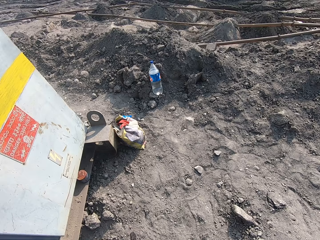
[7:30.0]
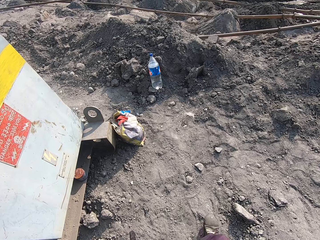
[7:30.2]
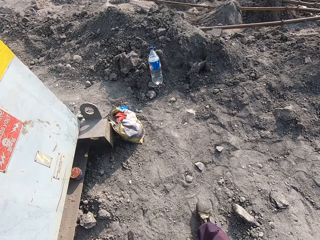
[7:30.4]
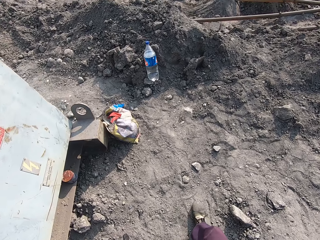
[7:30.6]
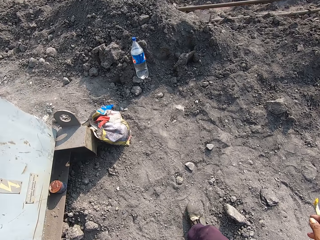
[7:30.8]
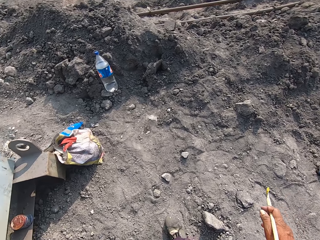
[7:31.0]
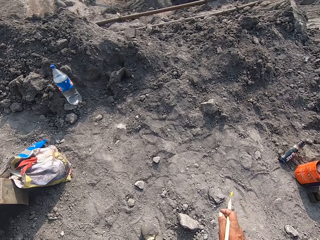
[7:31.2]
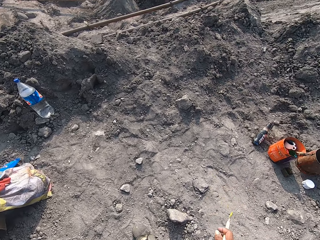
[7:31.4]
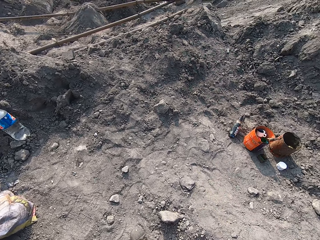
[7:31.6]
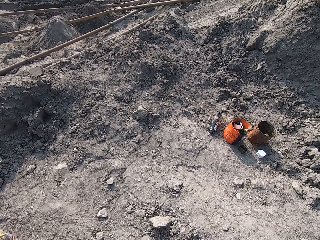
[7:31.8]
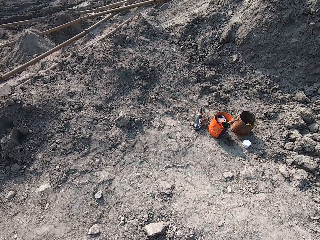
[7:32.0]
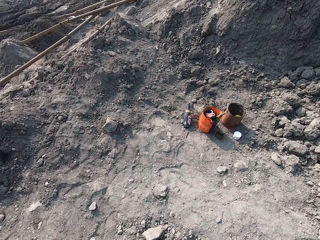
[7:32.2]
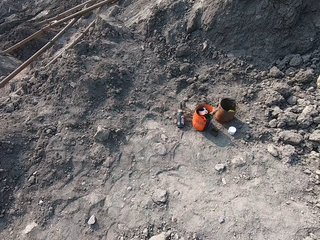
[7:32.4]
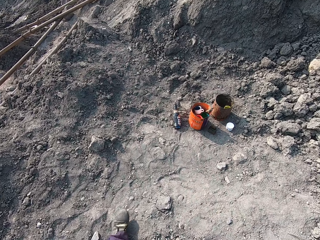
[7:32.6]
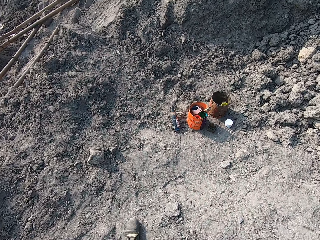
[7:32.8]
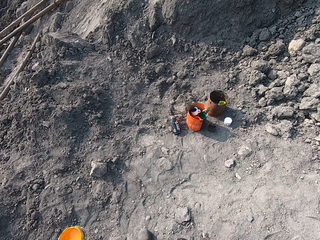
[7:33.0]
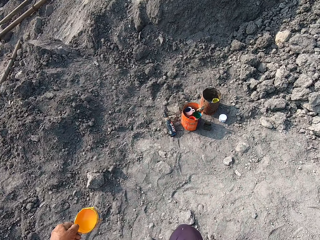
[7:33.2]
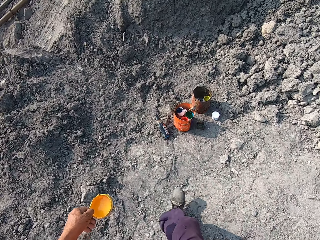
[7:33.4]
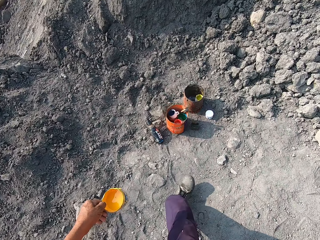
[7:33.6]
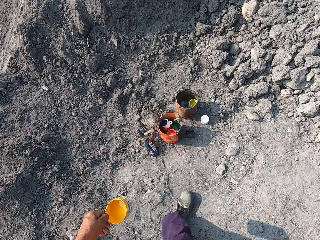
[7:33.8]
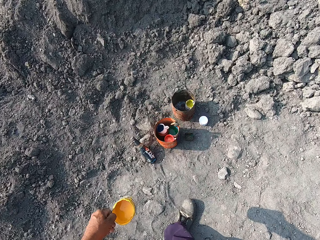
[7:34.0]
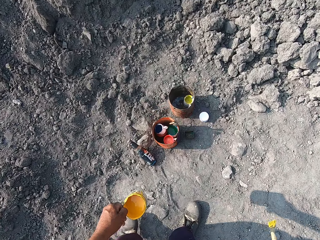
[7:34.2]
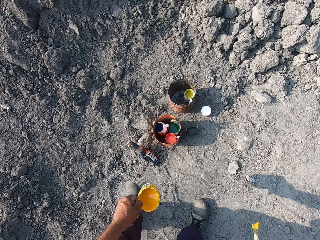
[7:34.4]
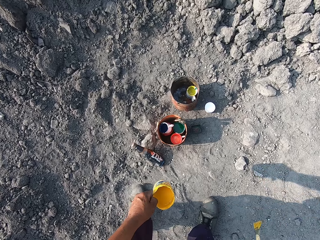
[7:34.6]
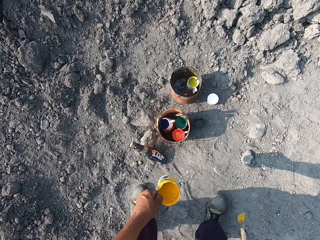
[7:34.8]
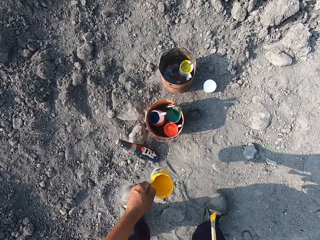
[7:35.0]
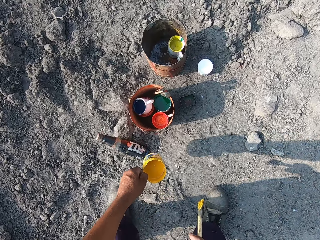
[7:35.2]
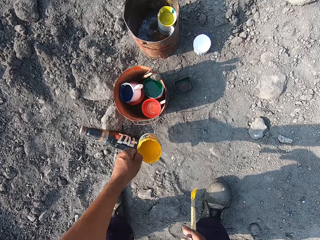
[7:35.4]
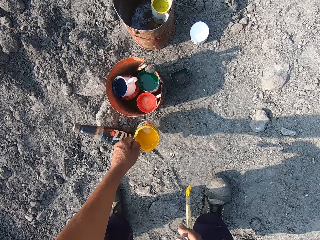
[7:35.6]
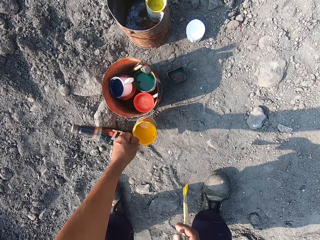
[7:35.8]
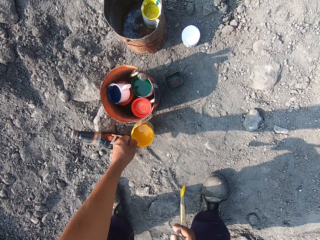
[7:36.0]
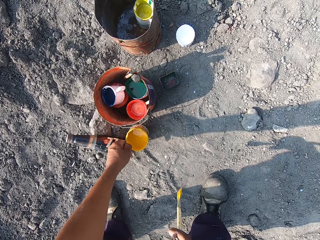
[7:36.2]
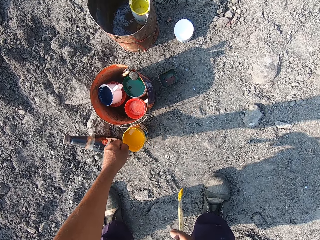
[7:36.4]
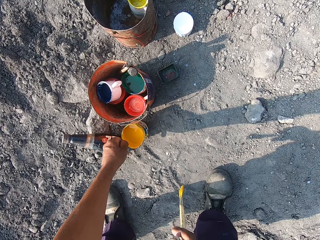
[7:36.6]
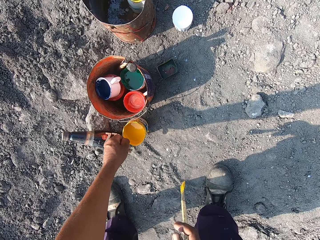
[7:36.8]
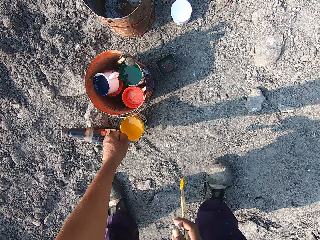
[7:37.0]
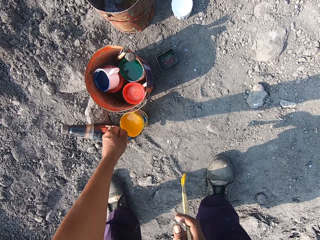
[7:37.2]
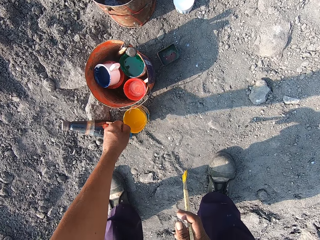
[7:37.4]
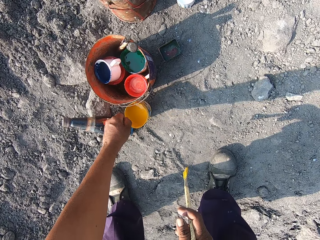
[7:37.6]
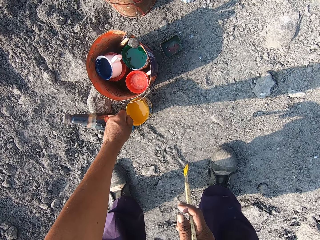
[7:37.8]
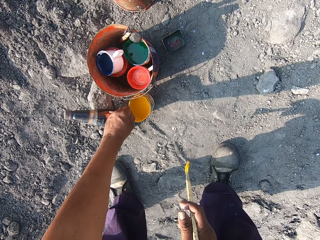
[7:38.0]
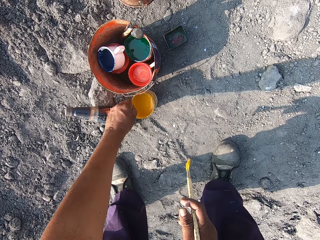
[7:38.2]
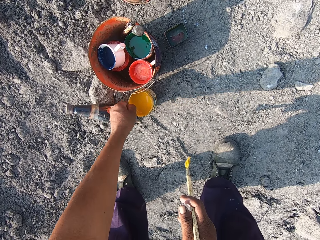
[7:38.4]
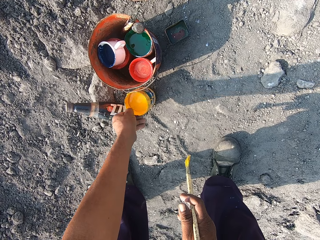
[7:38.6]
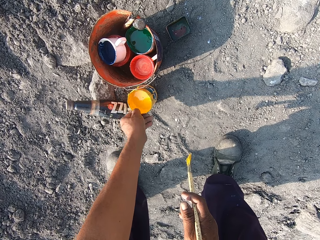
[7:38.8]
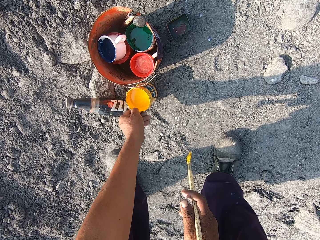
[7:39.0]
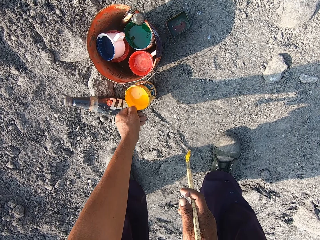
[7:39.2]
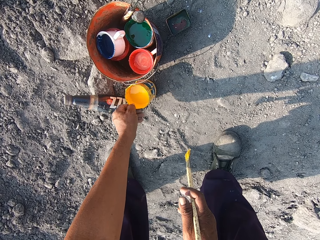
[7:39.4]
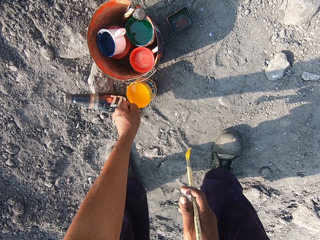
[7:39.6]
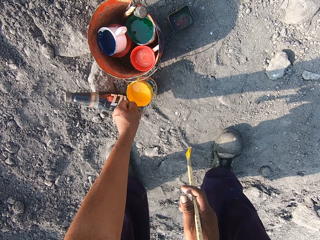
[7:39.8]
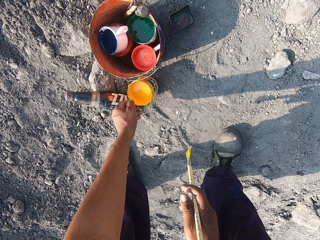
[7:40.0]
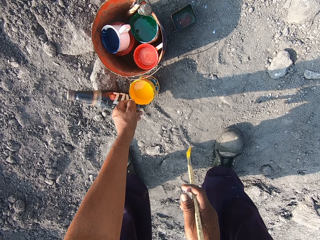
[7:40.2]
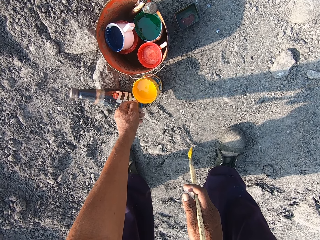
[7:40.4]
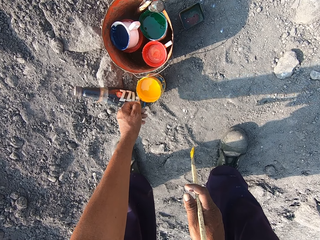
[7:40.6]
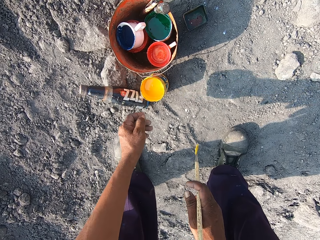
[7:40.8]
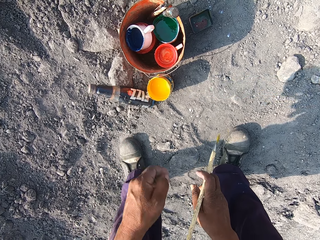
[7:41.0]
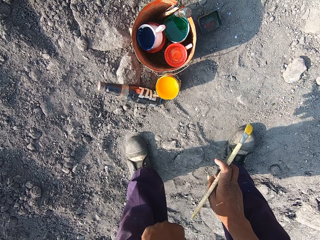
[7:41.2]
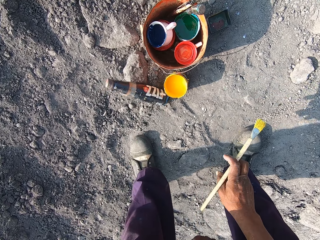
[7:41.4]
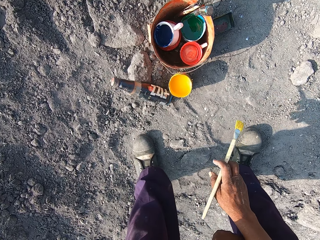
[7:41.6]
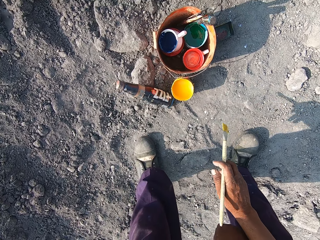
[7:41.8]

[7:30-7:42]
The camera wearer walks outside. They drop the paint container on the ground.

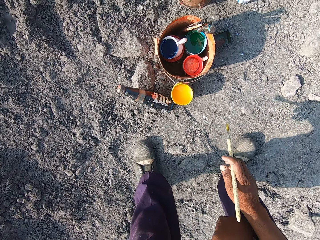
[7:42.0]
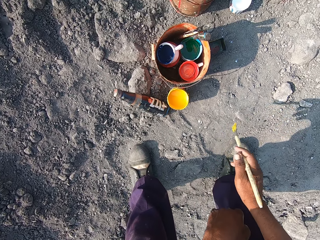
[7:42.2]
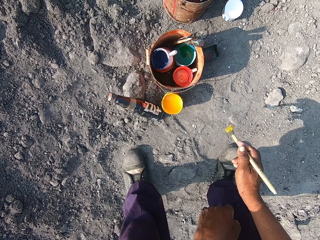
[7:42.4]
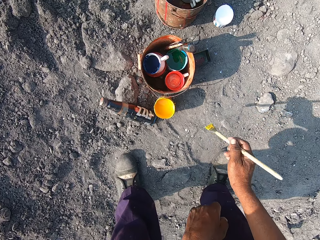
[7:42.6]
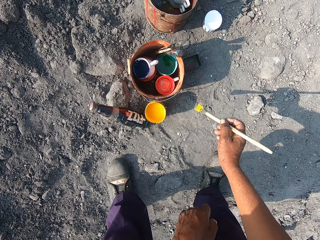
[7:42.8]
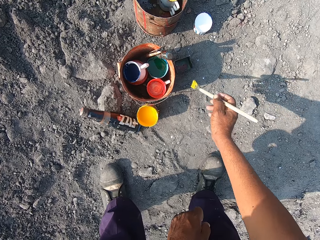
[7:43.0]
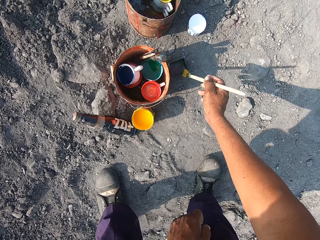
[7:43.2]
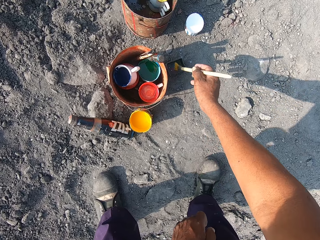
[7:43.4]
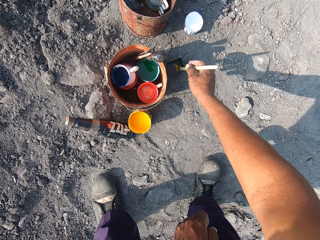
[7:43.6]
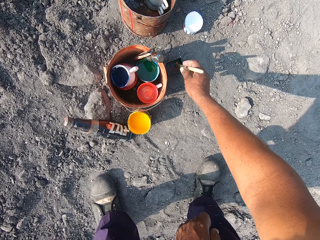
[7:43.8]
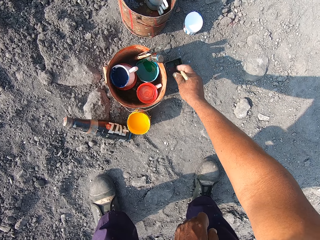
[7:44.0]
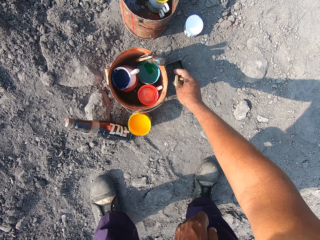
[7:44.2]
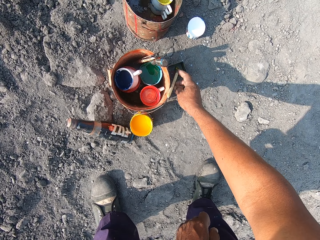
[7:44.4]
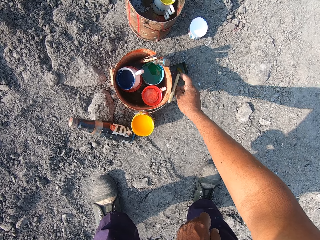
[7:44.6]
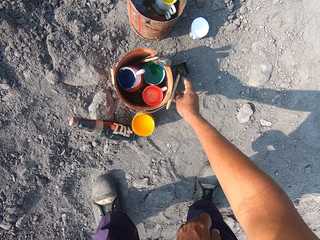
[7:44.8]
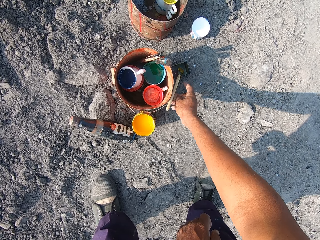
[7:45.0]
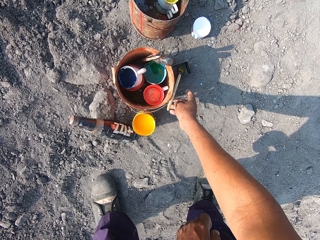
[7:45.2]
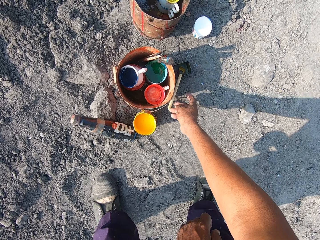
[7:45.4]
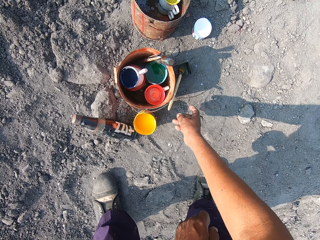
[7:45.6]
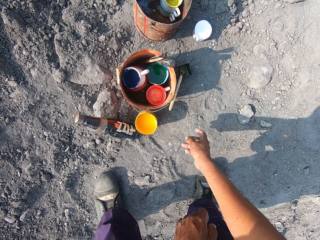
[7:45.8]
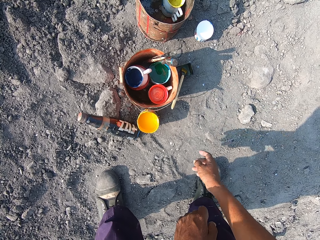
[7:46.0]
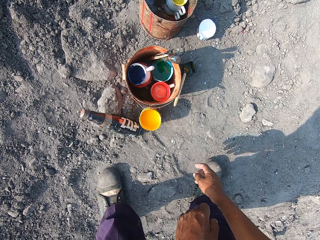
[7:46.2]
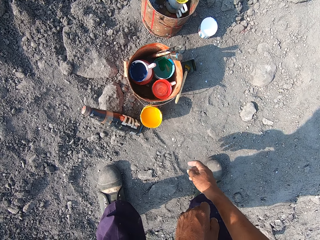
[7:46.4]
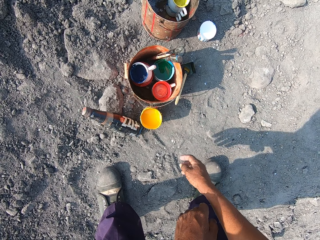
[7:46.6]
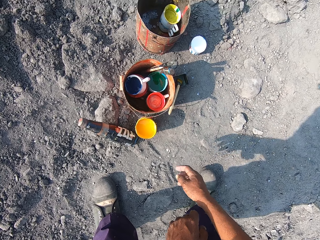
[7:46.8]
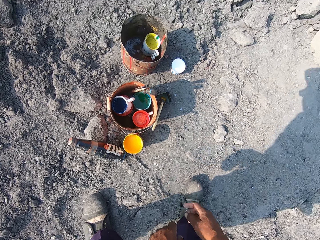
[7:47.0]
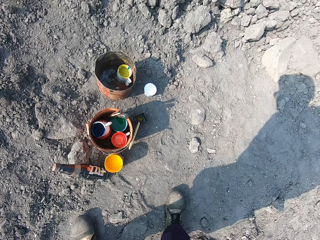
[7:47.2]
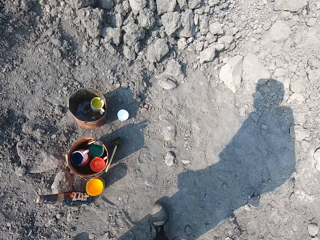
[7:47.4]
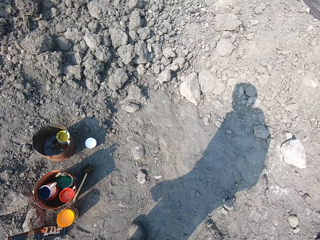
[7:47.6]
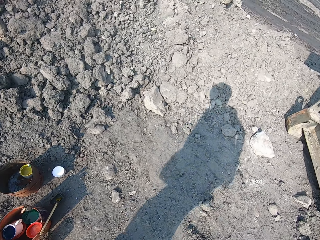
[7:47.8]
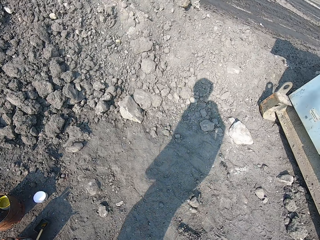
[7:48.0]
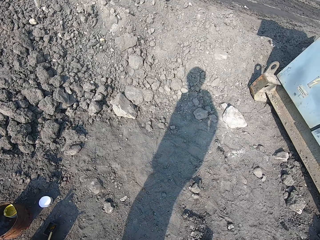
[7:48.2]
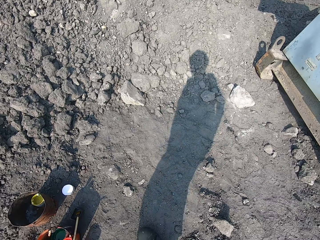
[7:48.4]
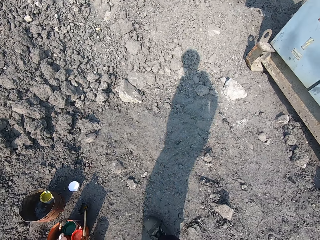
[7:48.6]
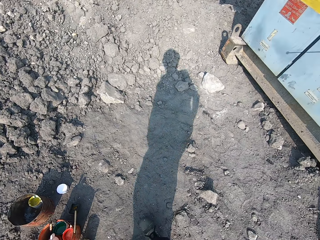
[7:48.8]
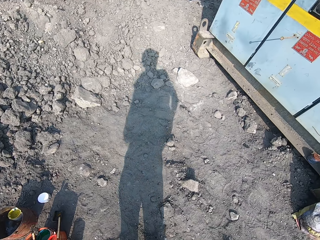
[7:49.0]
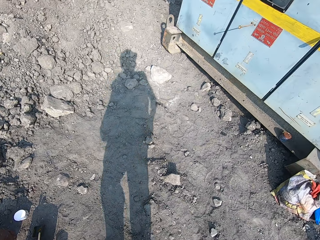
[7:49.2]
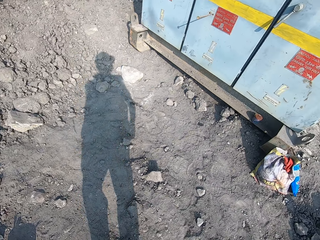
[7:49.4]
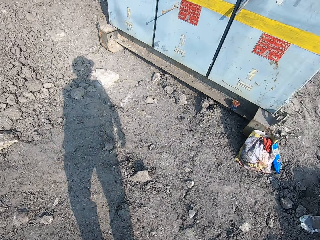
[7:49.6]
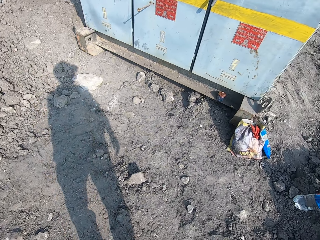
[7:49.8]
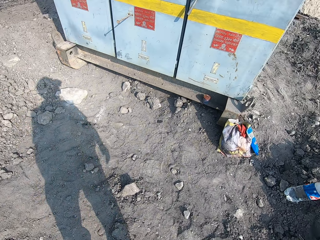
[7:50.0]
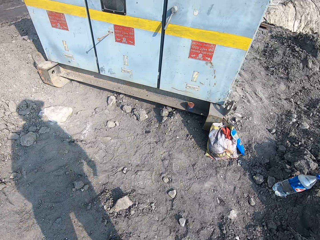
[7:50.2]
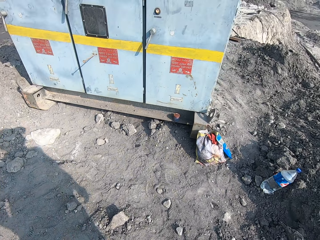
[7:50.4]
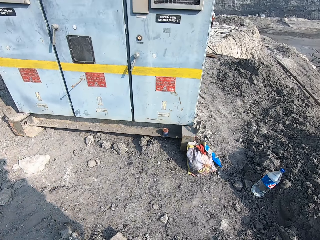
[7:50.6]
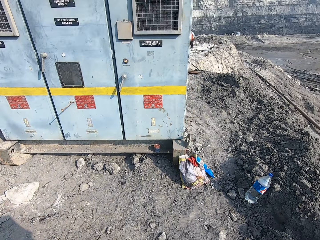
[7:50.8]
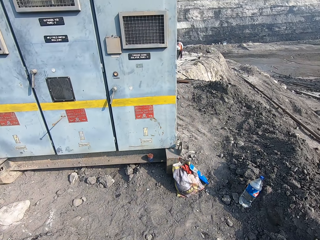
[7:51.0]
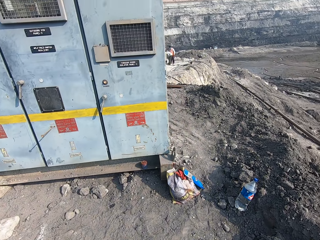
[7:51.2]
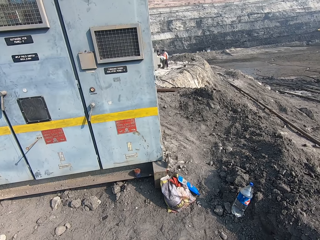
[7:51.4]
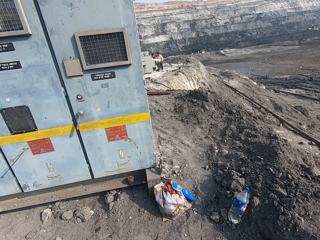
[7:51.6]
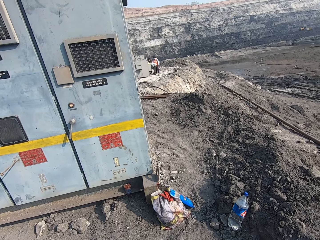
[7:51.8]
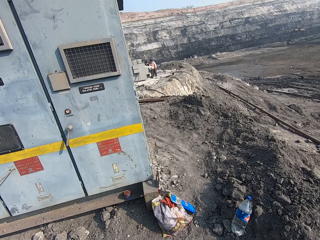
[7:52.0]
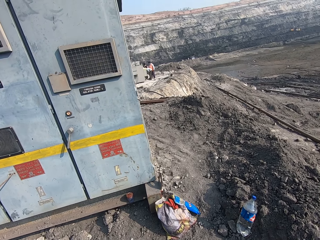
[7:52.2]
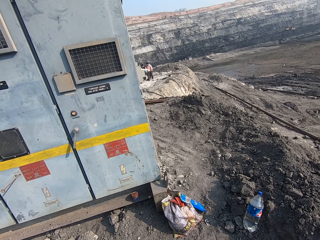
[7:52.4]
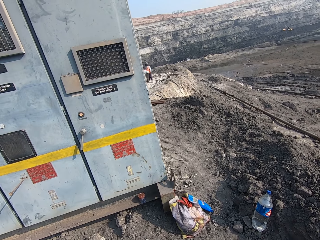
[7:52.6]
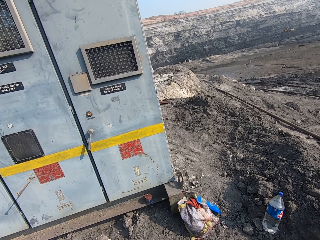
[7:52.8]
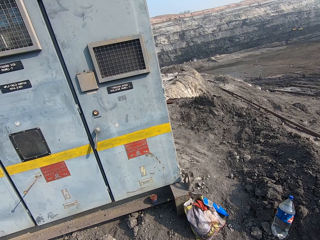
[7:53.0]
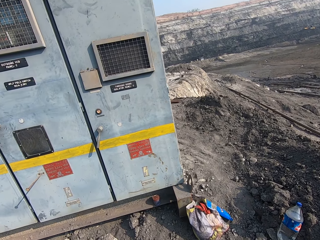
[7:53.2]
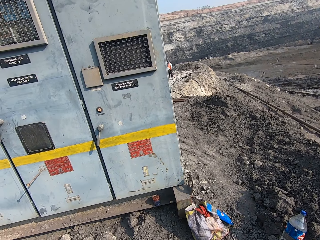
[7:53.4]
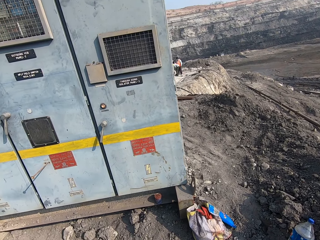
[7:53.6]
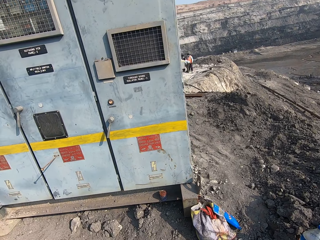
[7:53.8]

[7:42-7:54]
The camera wearer drops the paint brush. They look around.
